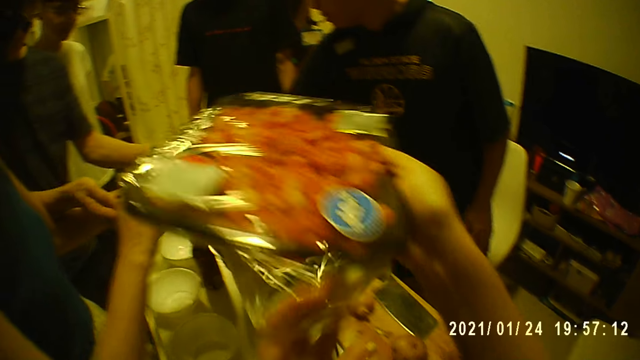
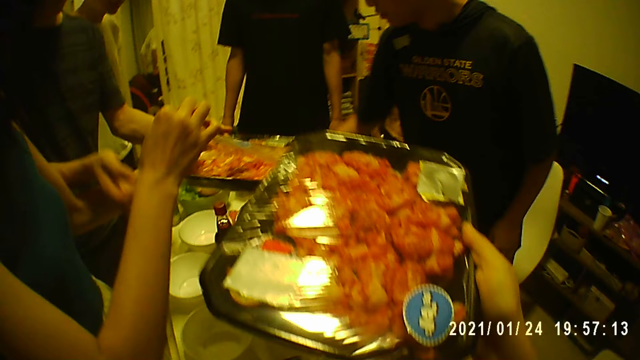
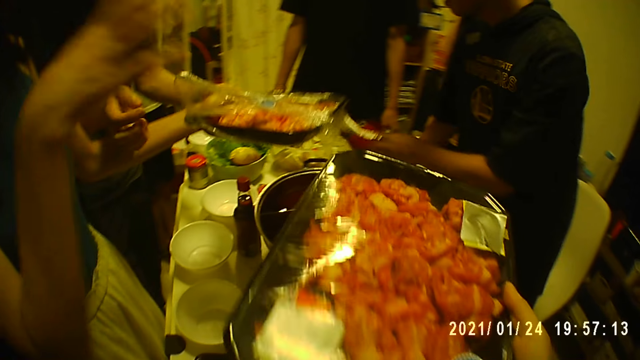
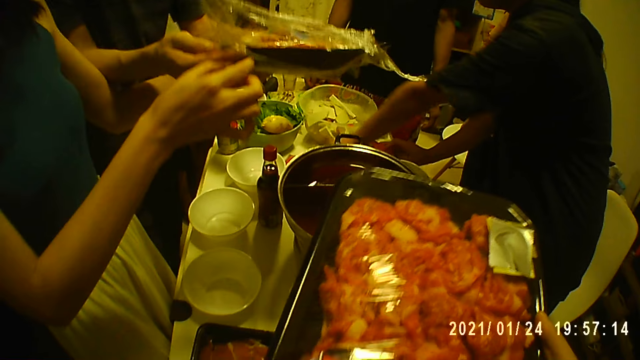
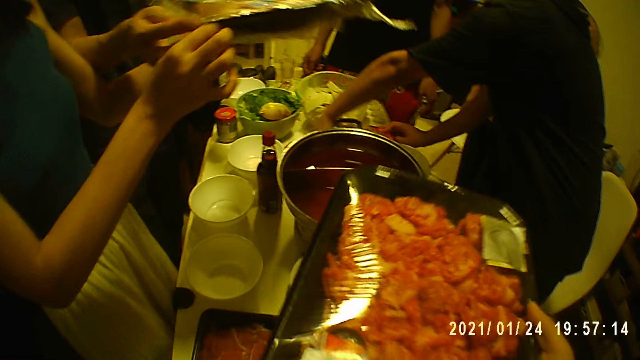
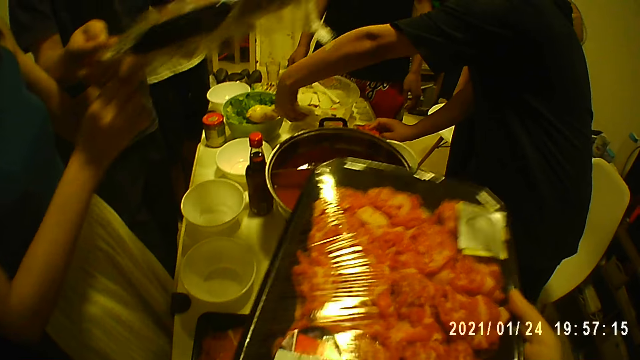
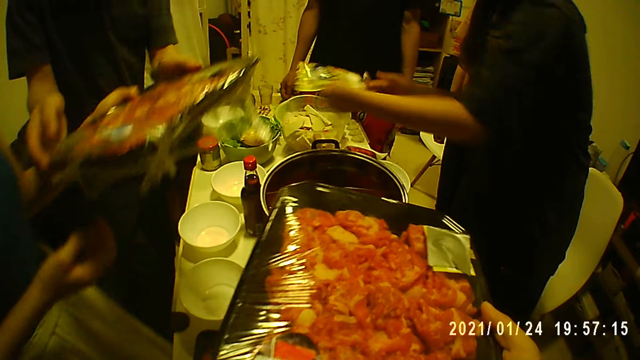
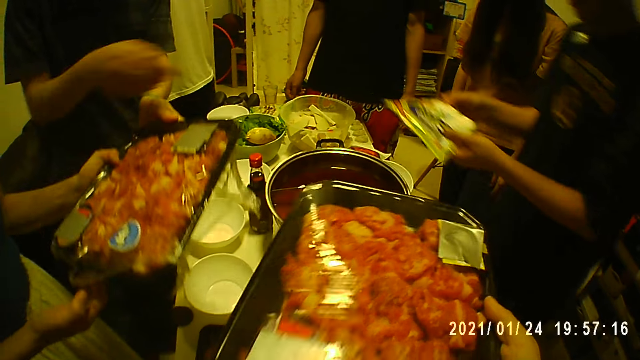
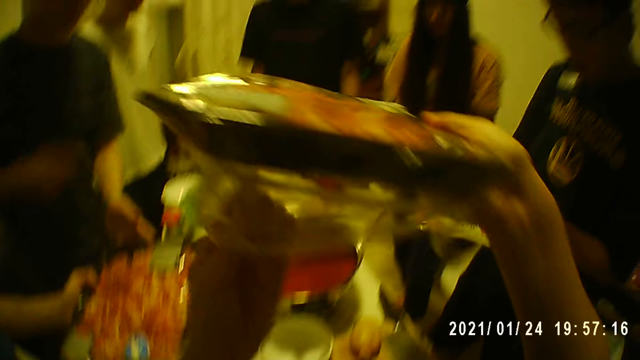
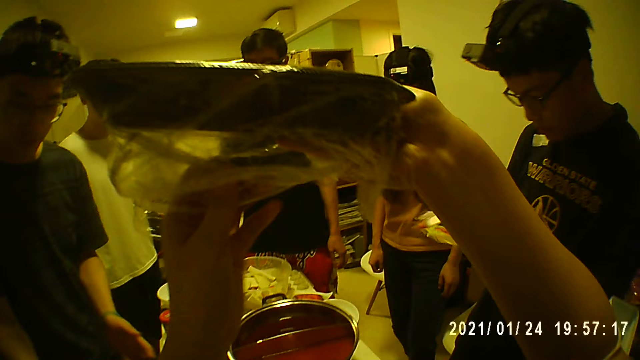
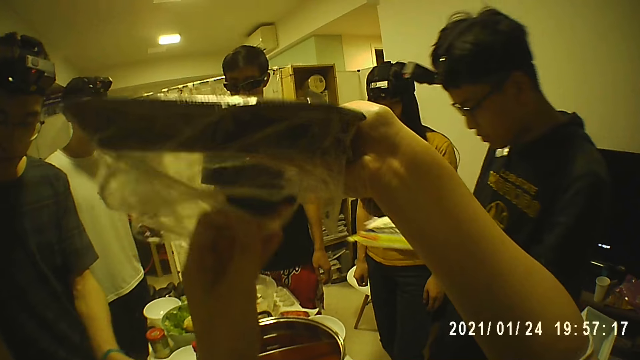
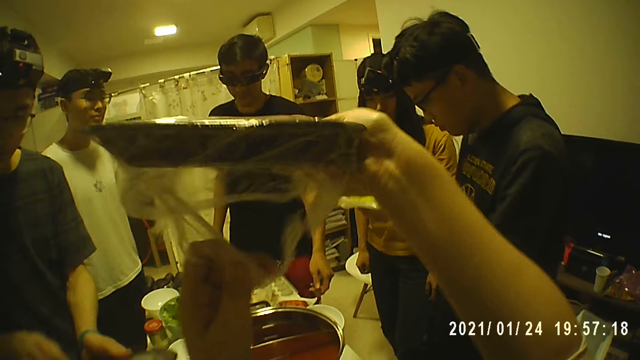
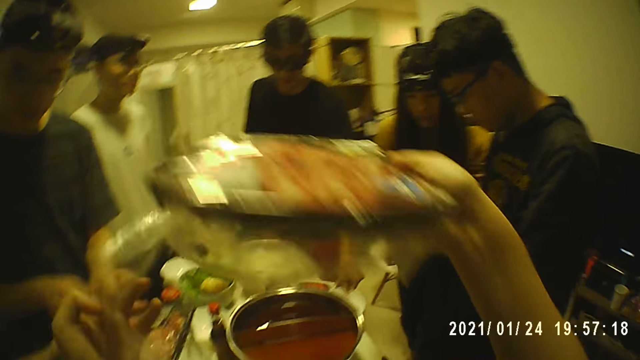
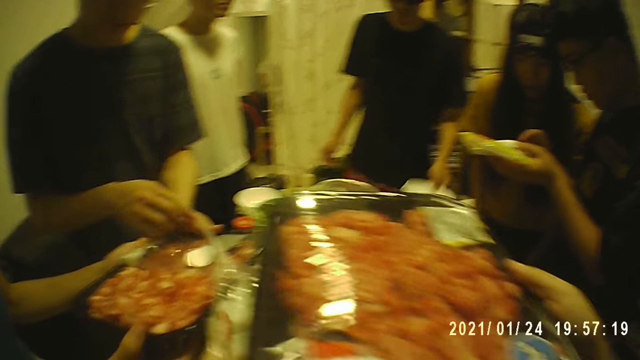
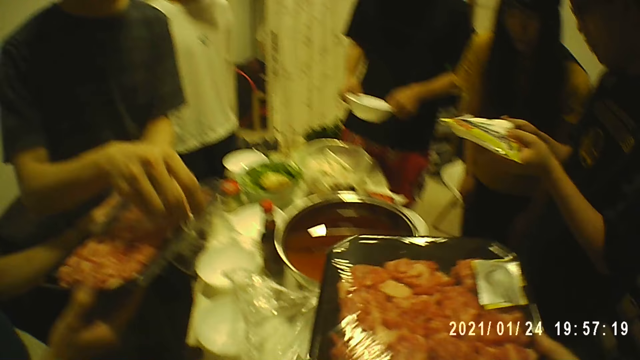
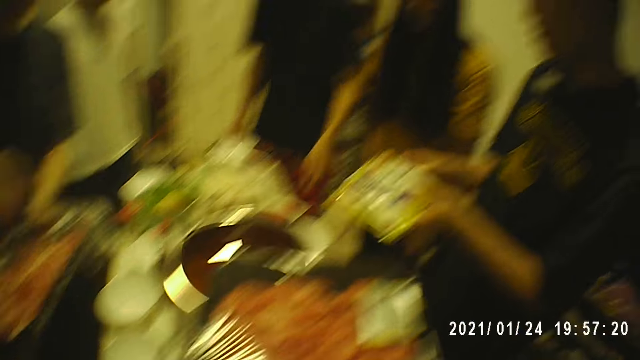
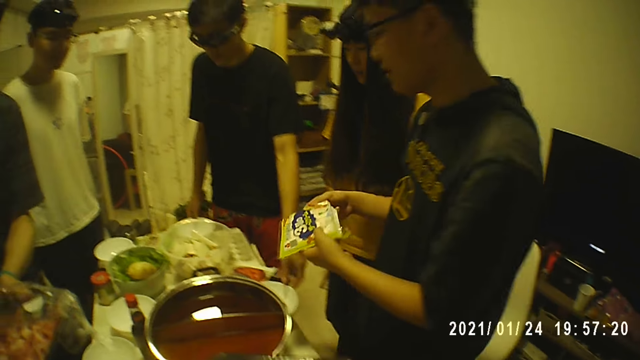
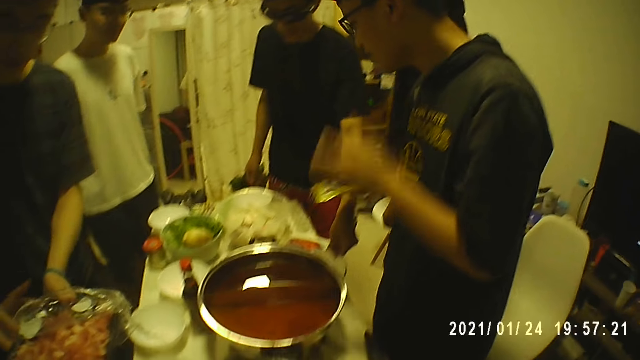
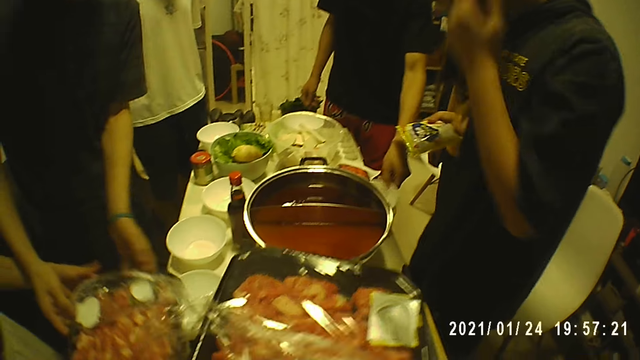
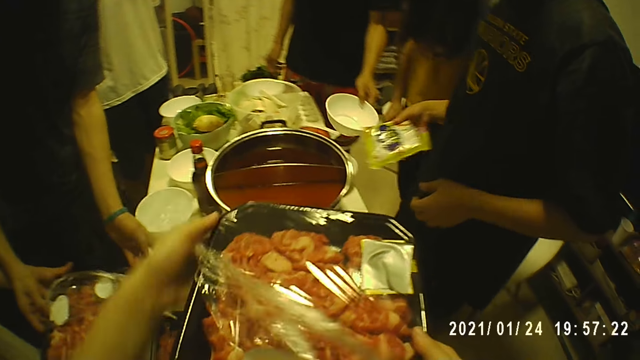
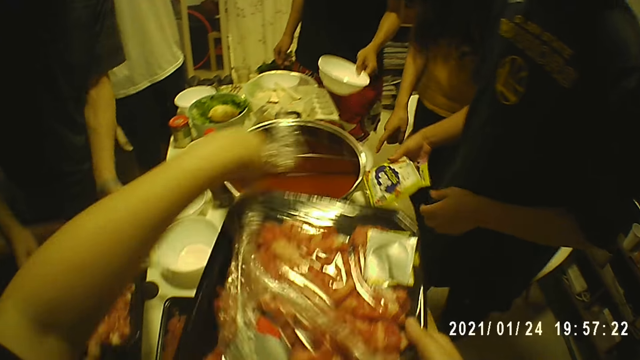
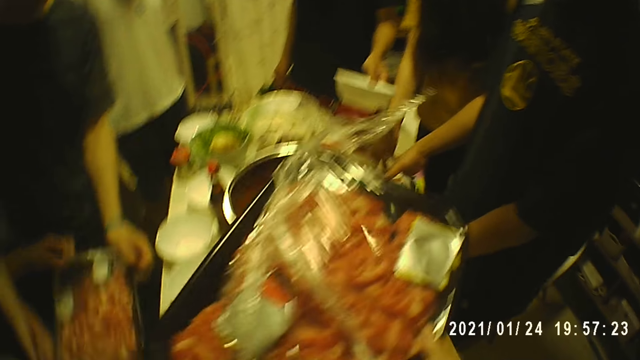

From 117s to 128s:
A man opens the pack of meat with a woman. Another man takes a pack on the table with his left hand. A third man takes a bowl on the table with his left hand. The third man passes the bowl from the left hand to his right hand. The third man takes a bowl on the table with his left hand.

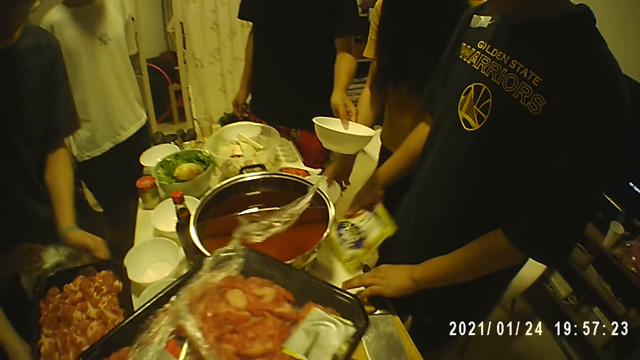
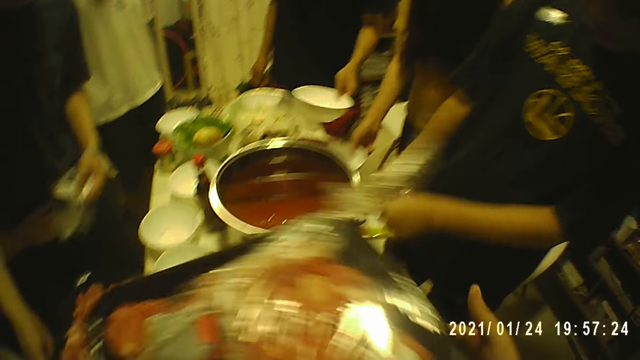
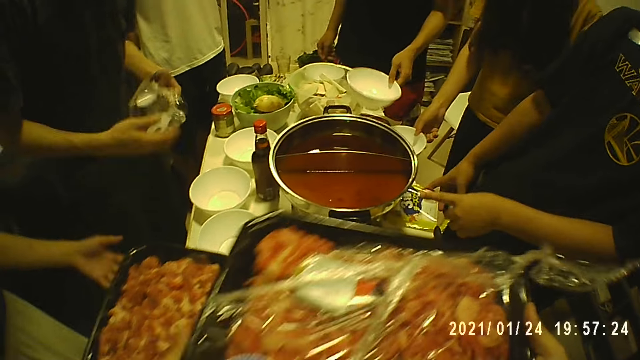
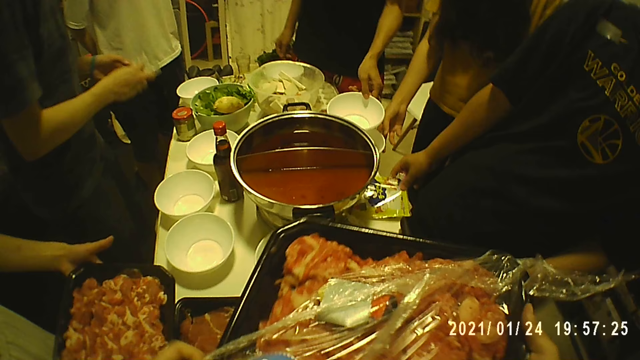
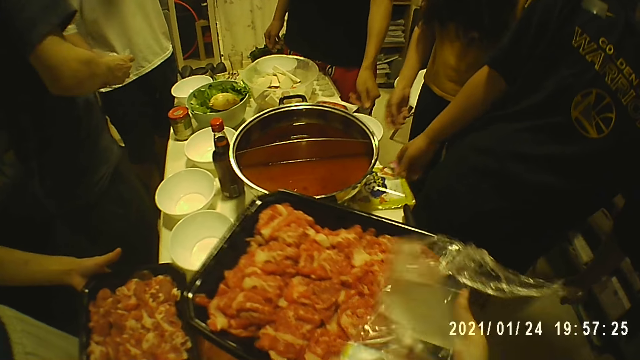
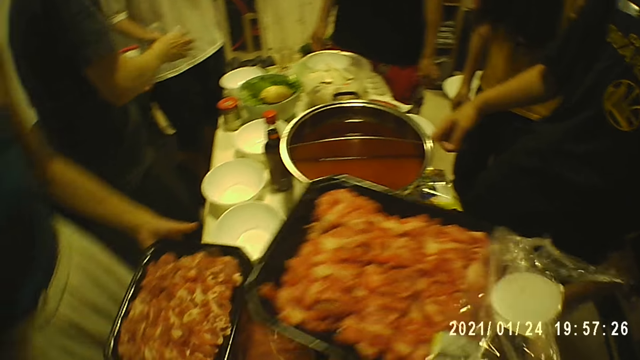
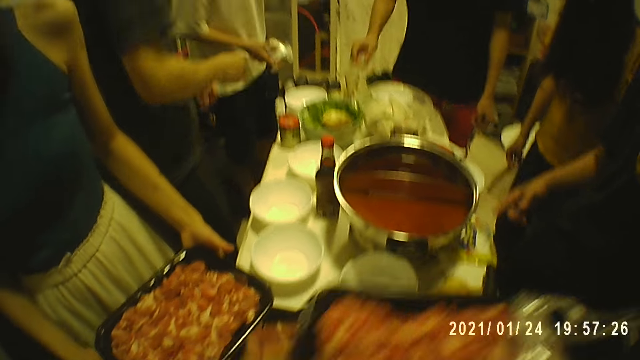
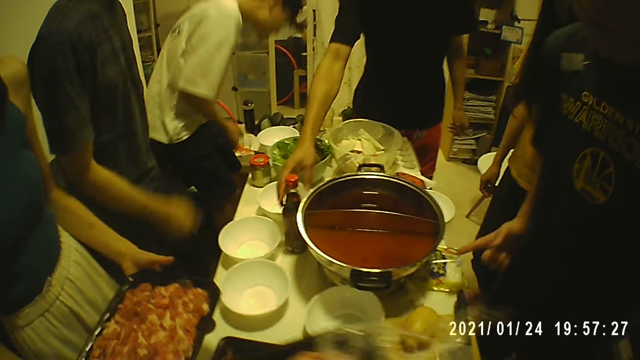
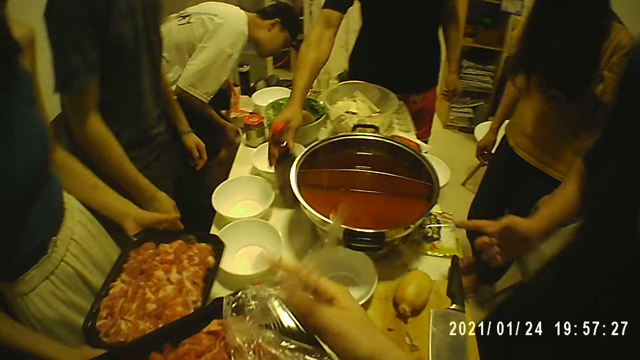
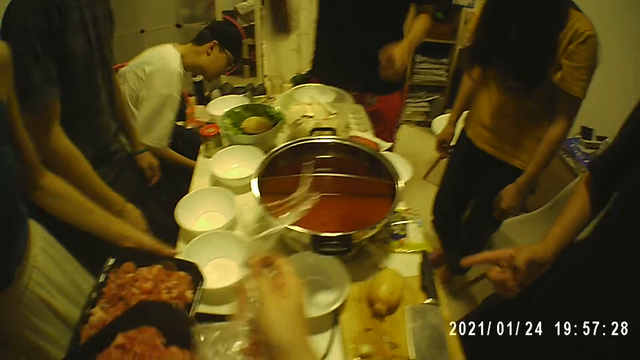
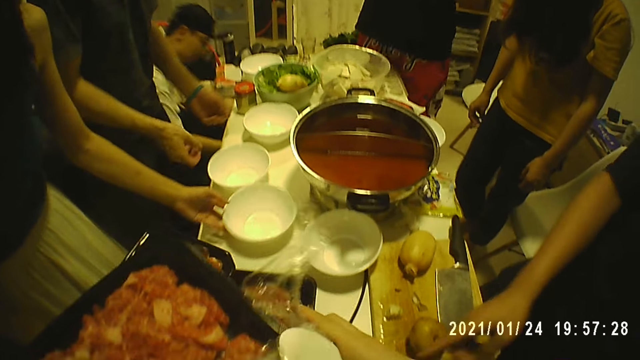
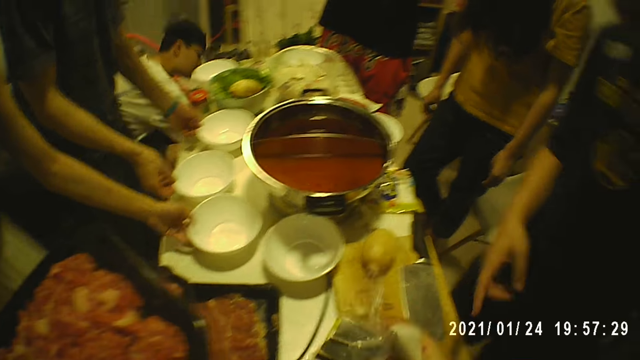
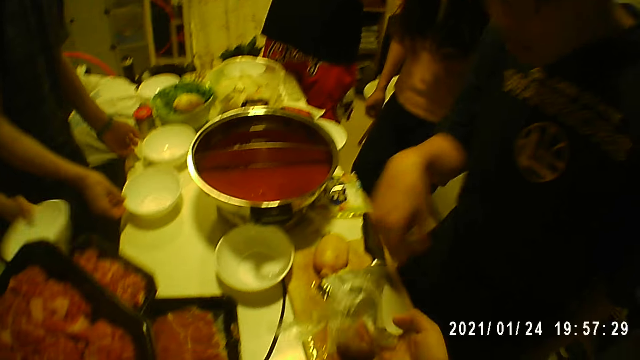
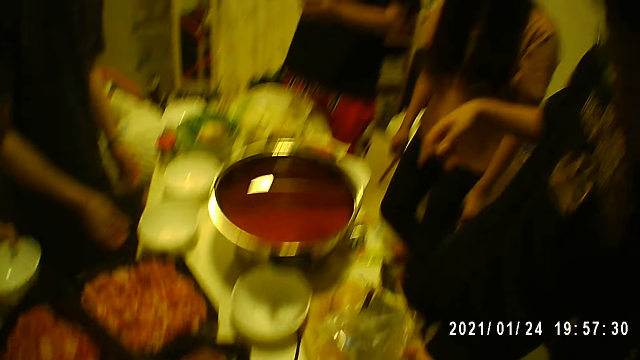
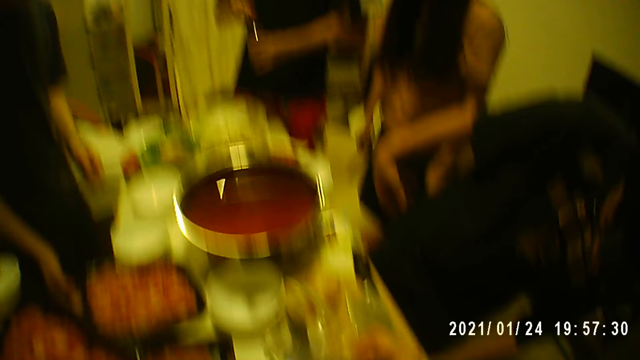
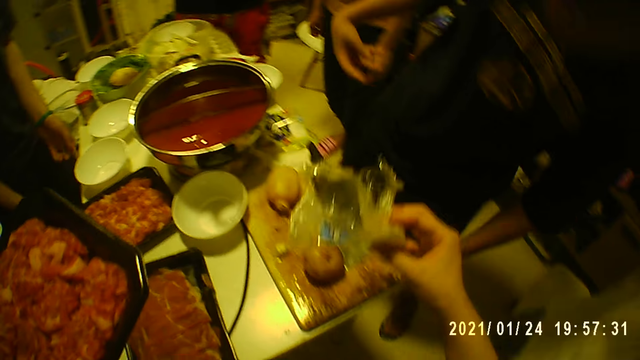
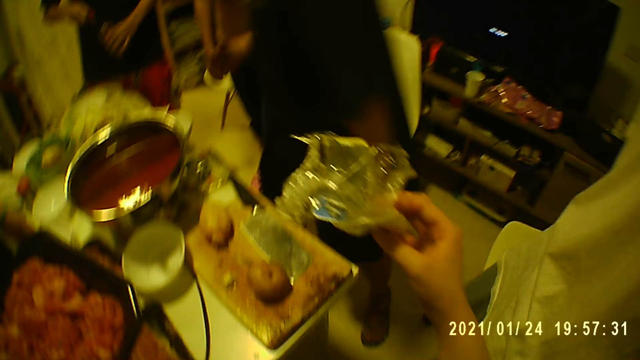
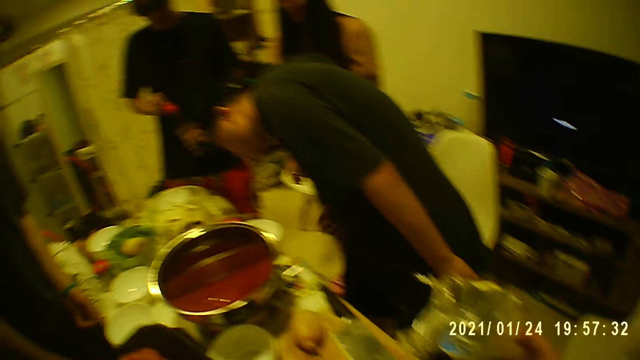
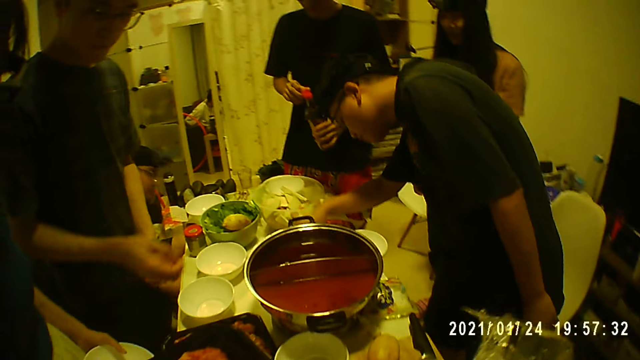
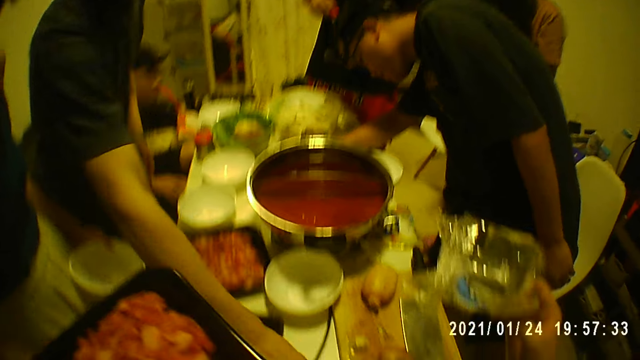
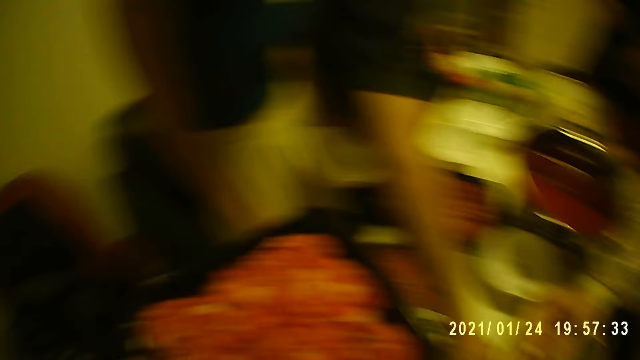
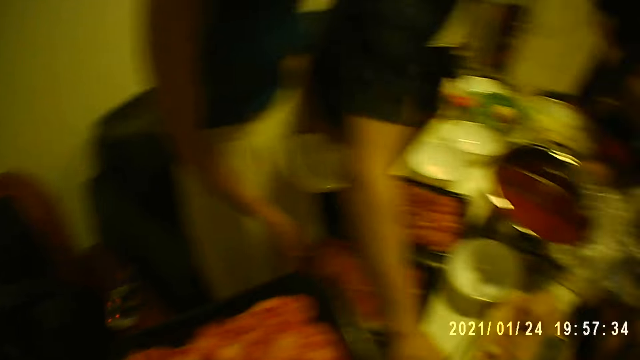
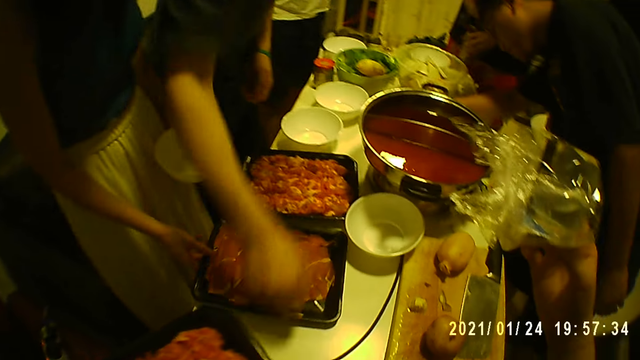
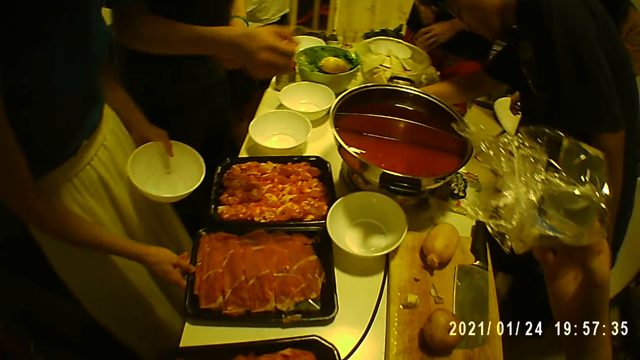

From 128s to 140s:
A man drops the pack in his right hand on the table. Another man holds a plastic bag with both hands. A third man collects the plastic bag from the second man. A fourth man takes a bottle on the table with his right hand. A woman holds a bowl with her left hand. The camera wearer holds the plastic bag in her right hand. The woman drops the pack of meat on the table with her right hand. The woman touches the pack of meat with her right hand.
